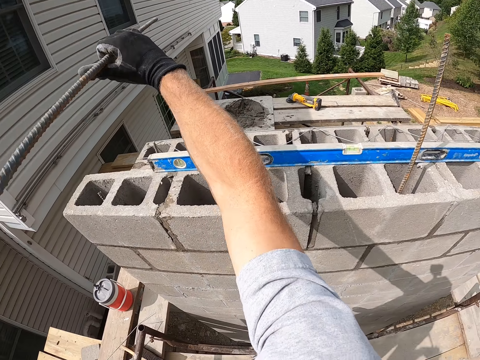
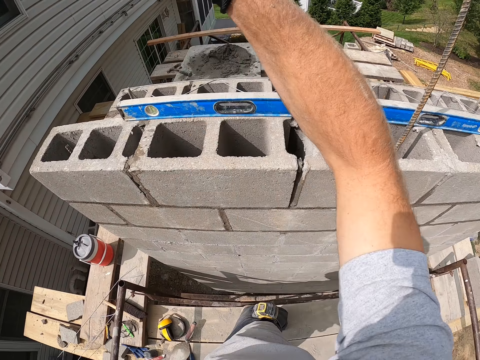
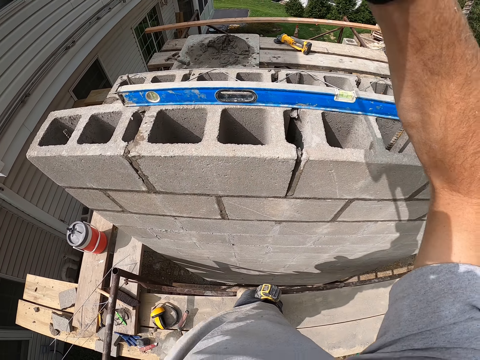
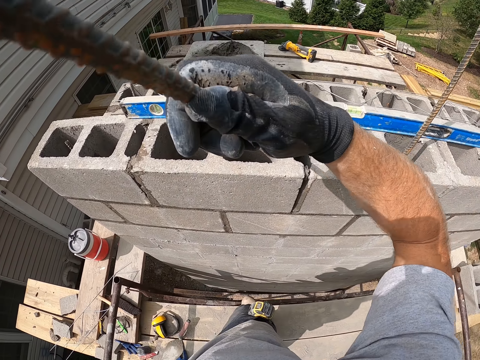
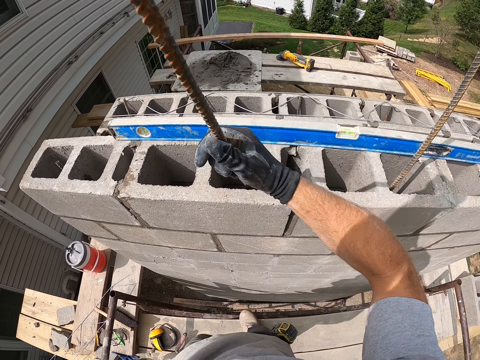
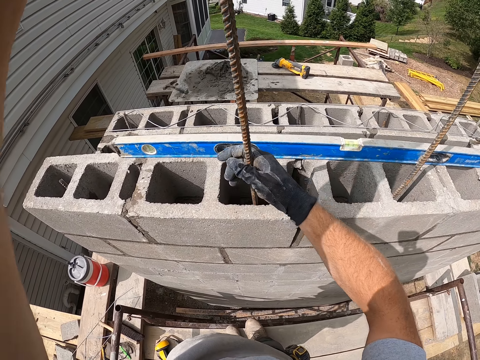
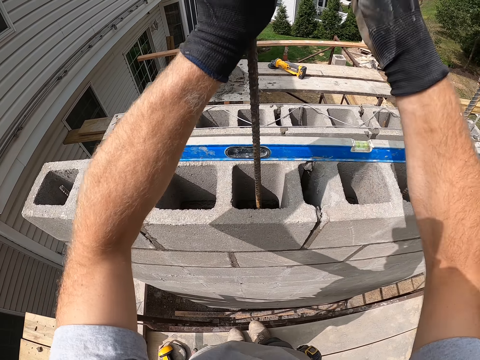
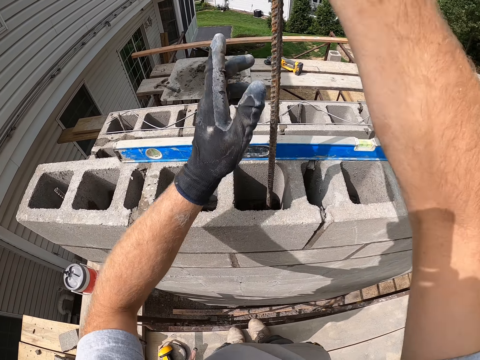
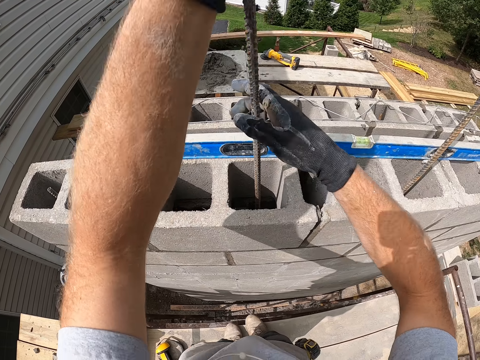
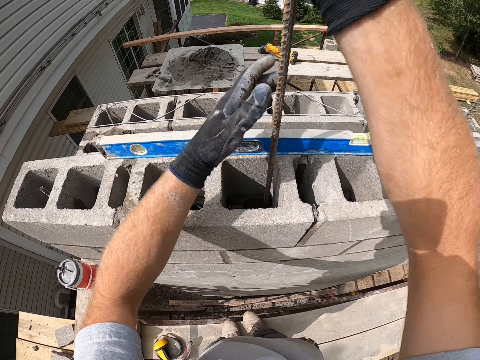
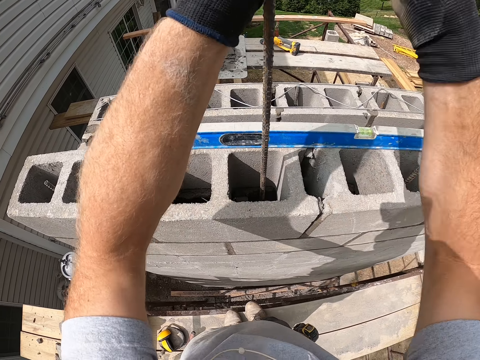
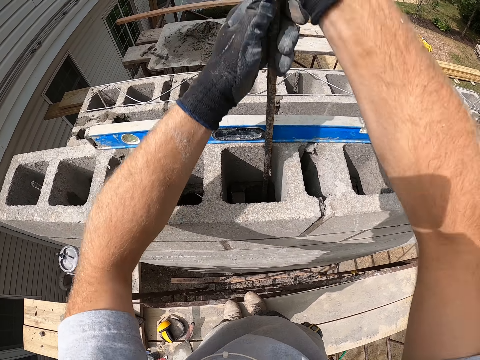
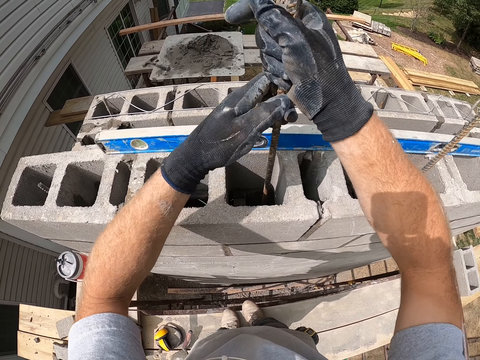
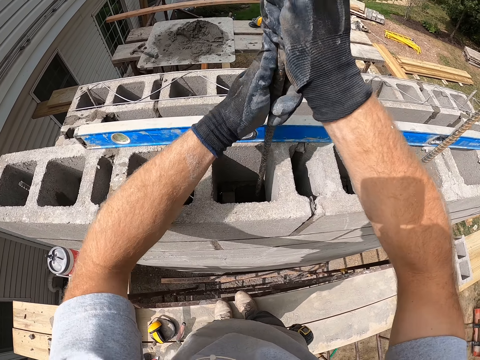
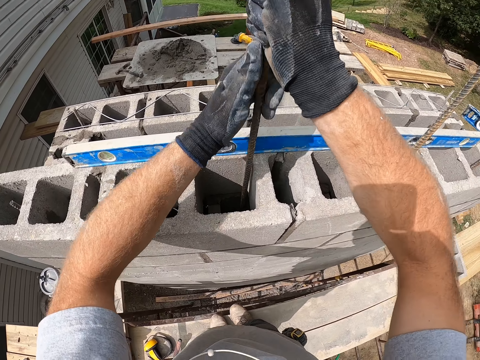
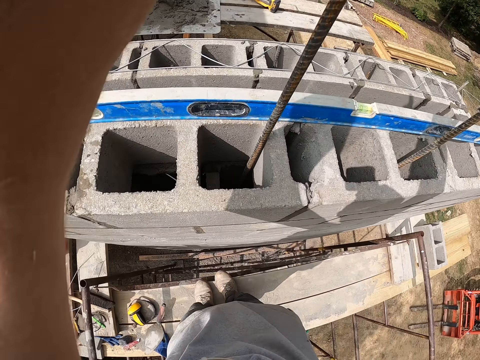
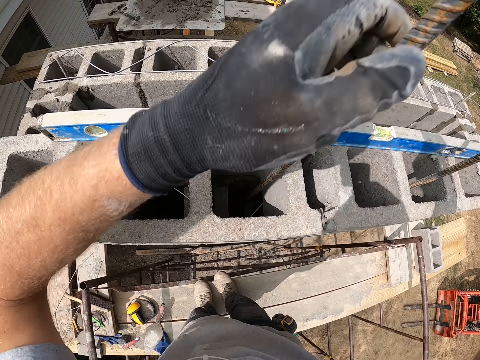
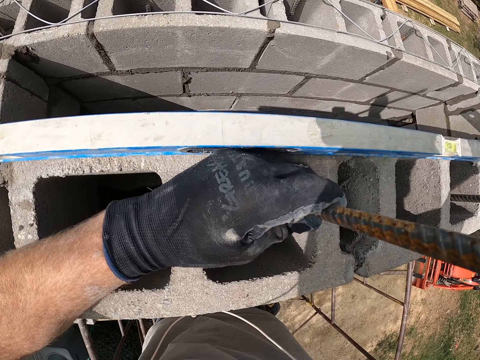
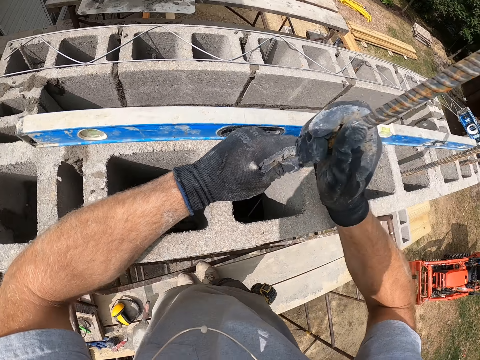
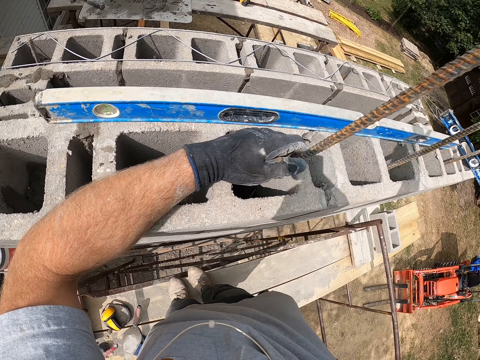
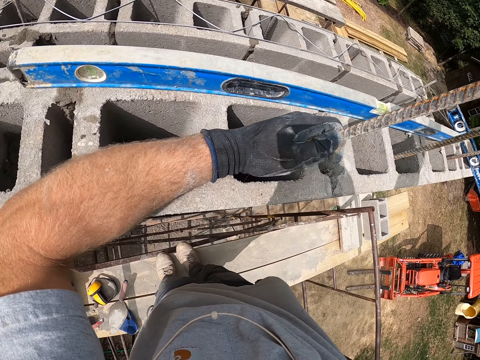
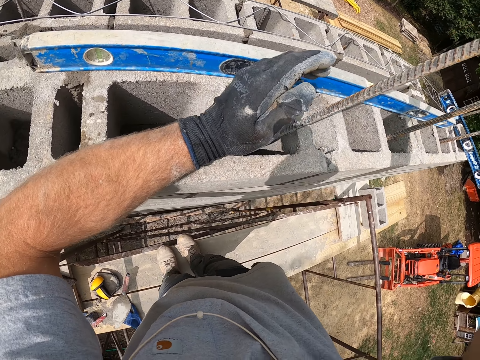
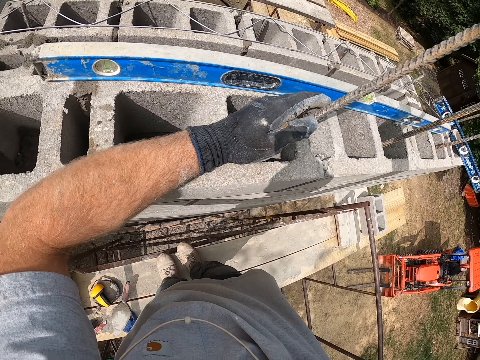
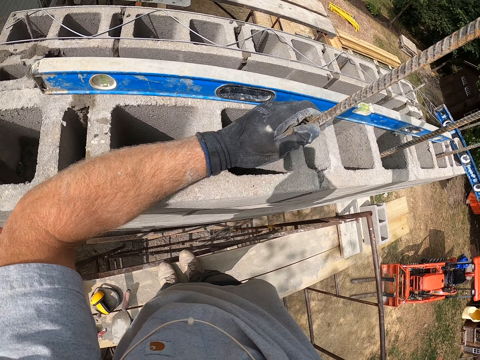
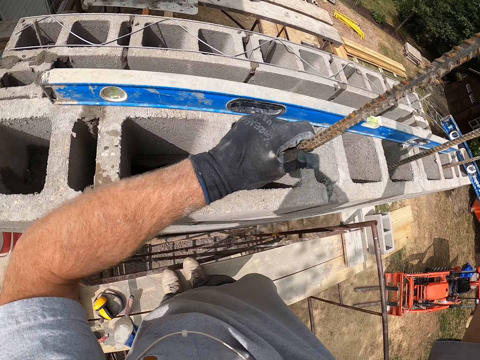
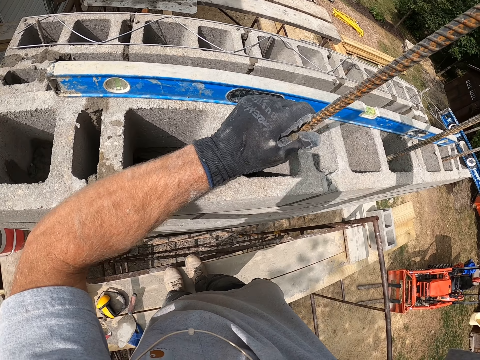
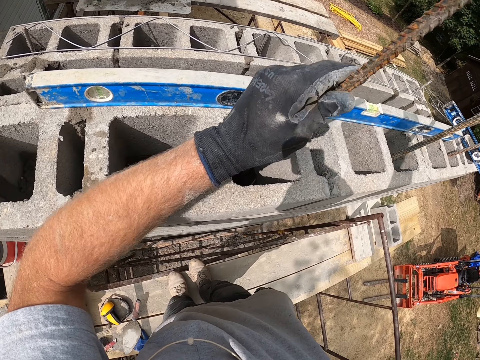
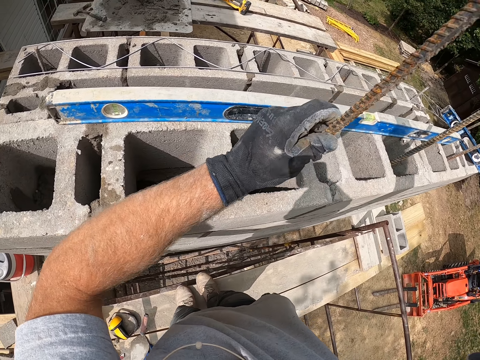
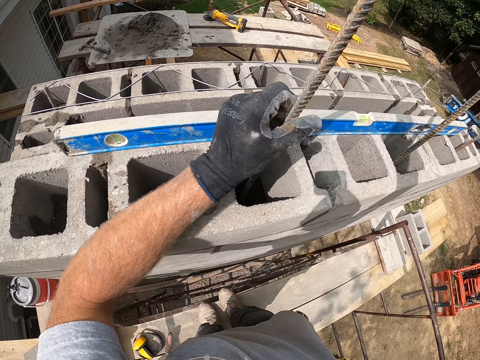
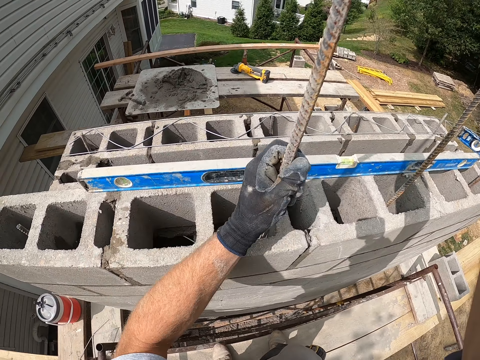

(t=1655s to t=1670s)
The camera wearer puts the iron rod into the concrete wall. They fix the iron rod at the construction building.

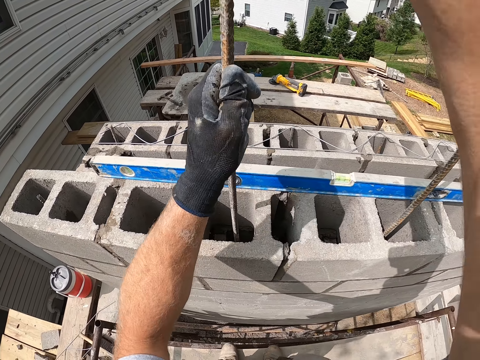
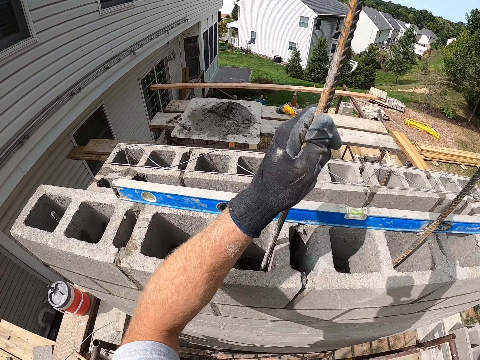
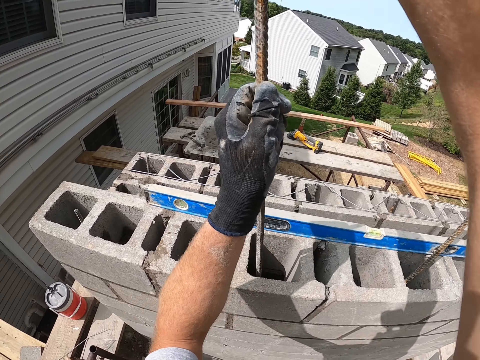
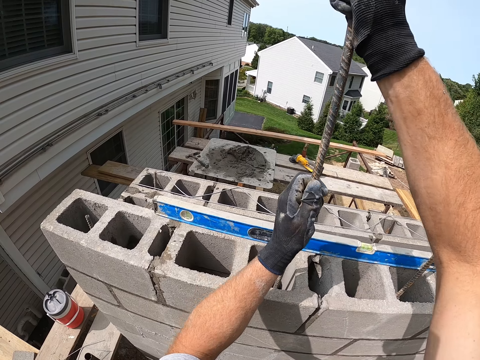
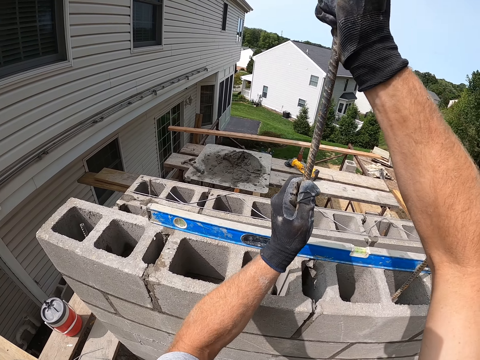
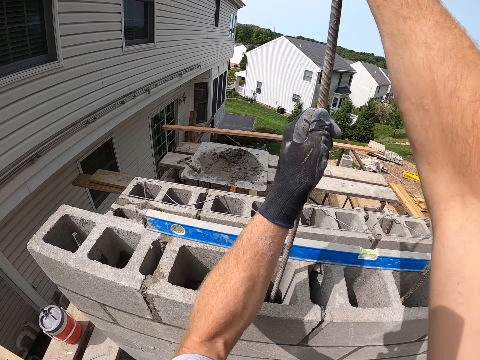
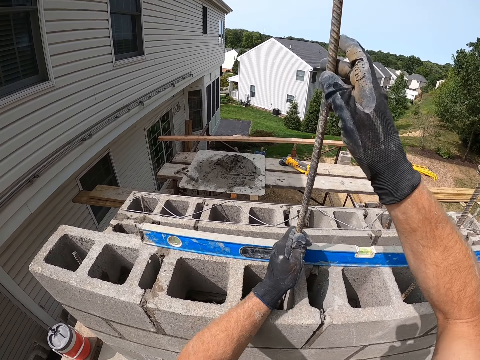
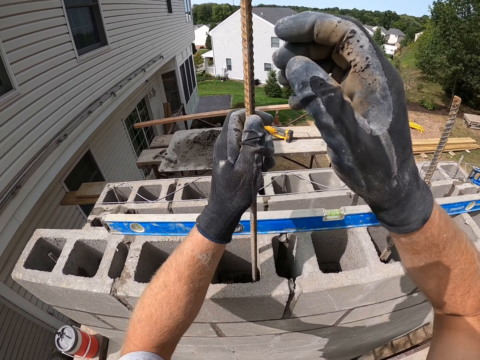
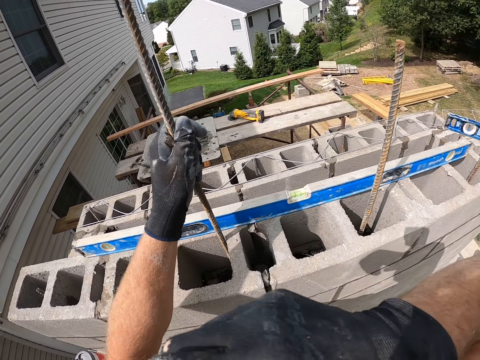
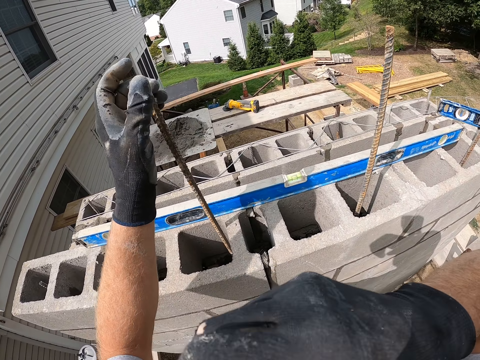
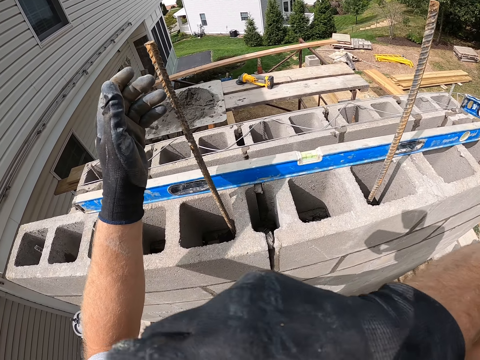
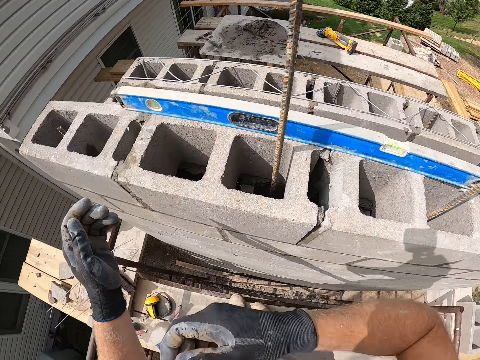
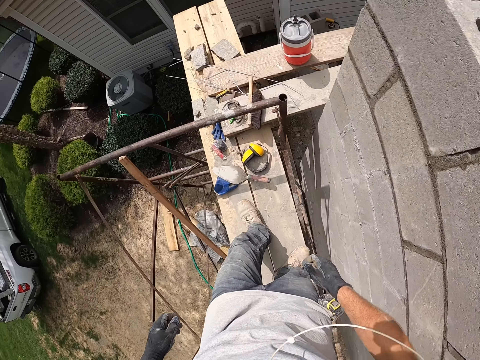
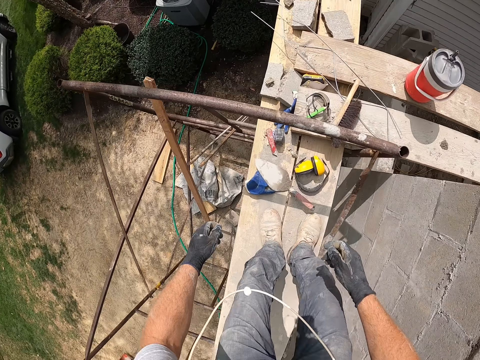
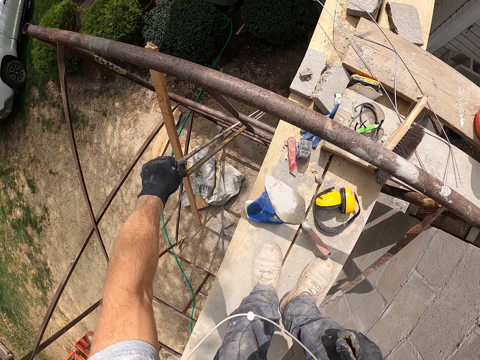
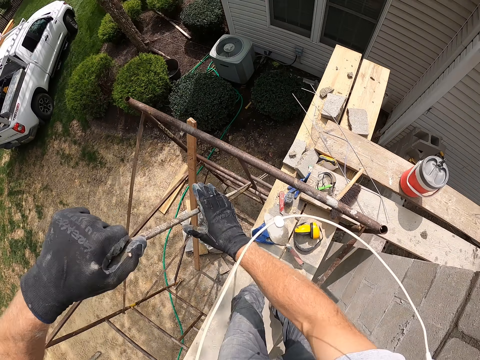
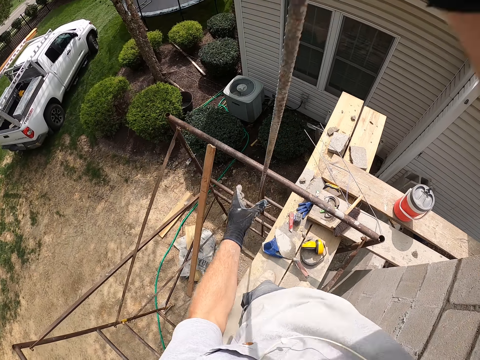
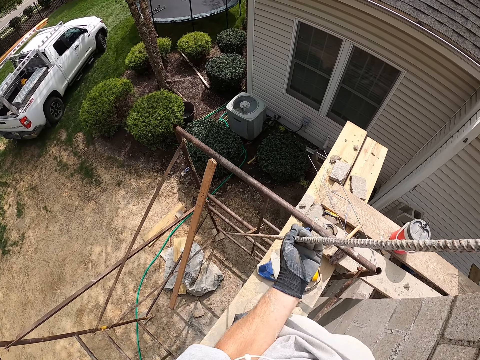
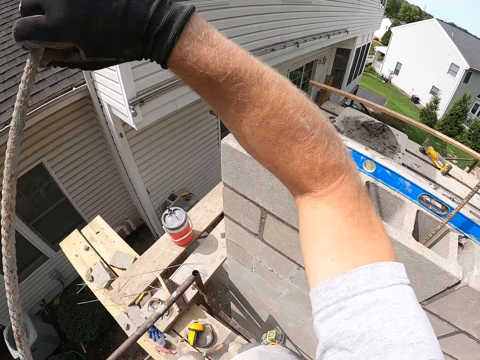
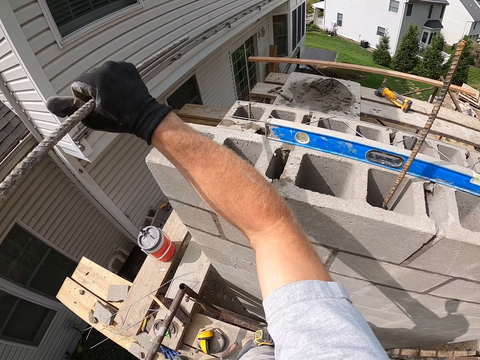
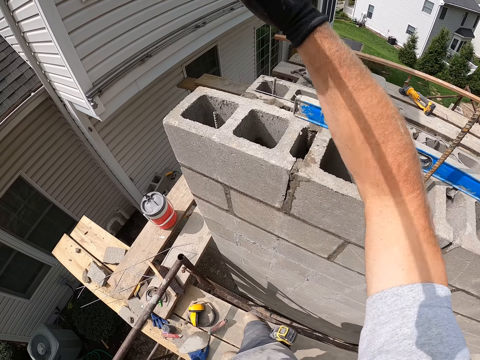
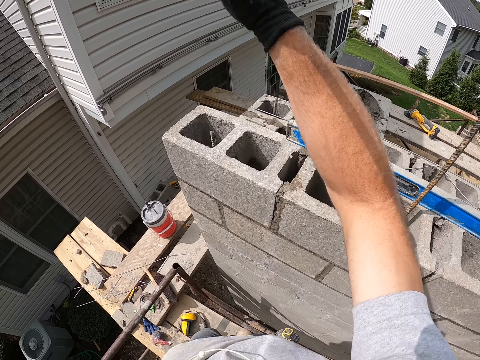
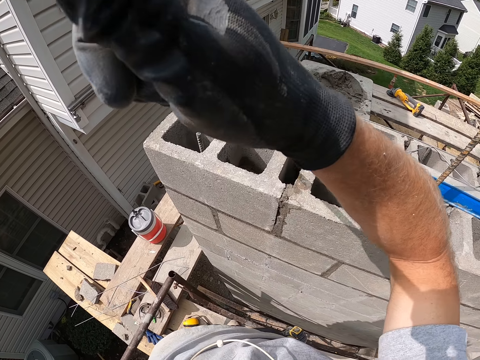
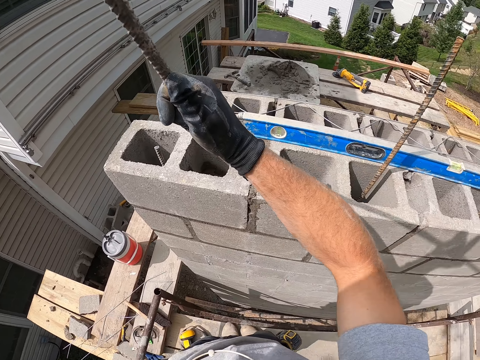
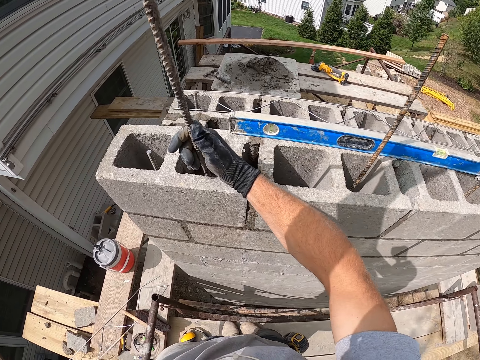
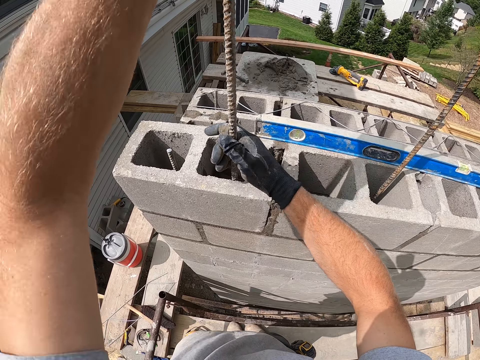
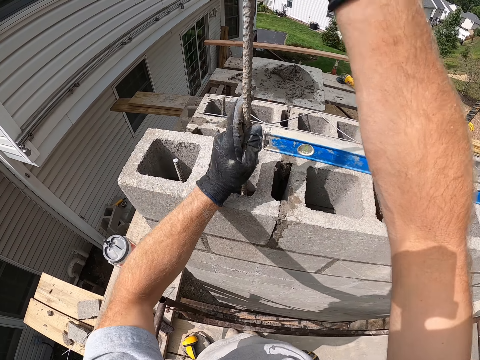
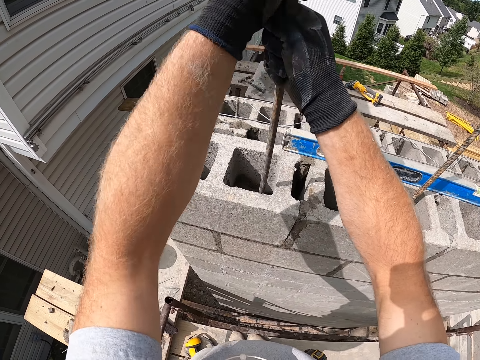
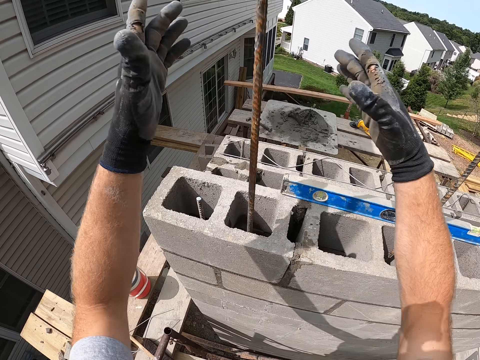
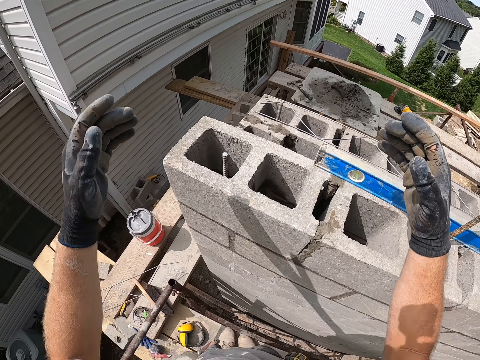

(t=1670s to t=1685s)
The camera wearer touches his face. He picks an iron rod with his hands. He puts the iron rod into the concrete wall. He fixes the iron rod at the construction building.
